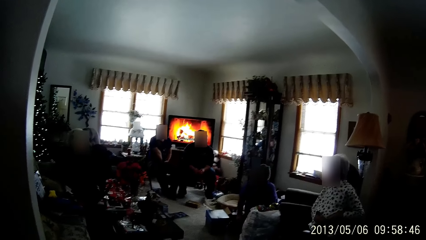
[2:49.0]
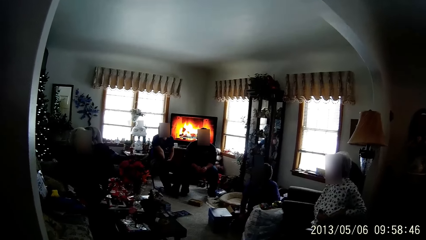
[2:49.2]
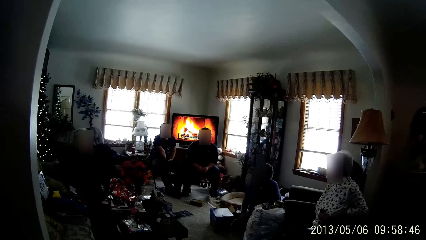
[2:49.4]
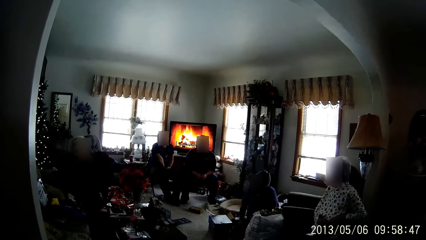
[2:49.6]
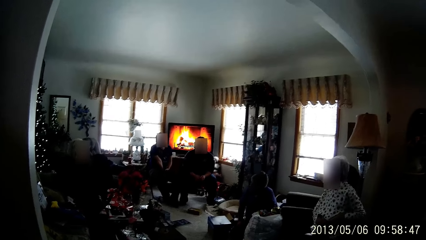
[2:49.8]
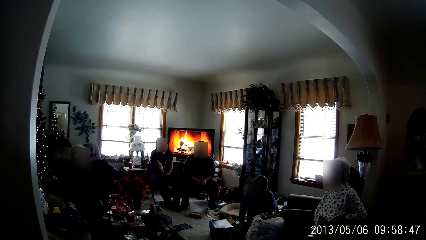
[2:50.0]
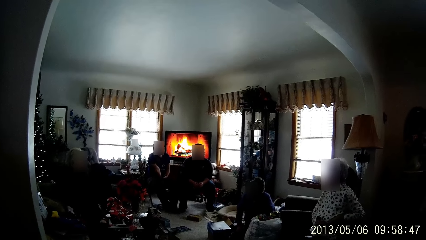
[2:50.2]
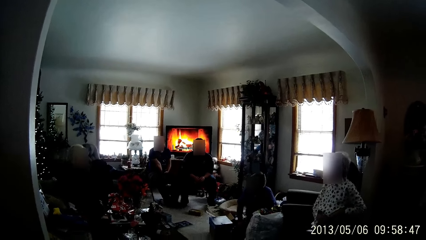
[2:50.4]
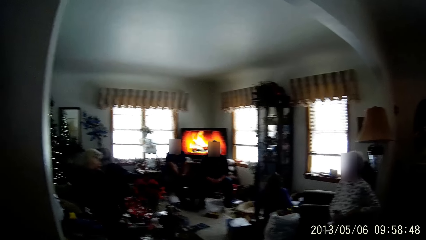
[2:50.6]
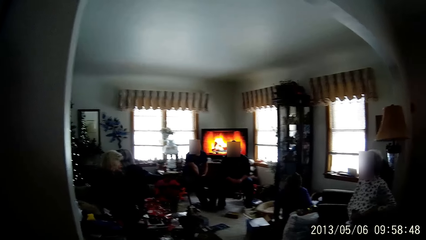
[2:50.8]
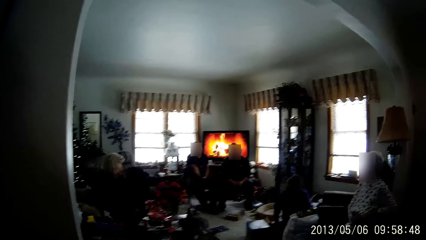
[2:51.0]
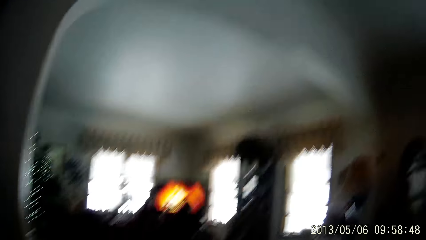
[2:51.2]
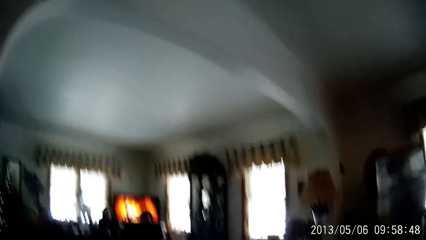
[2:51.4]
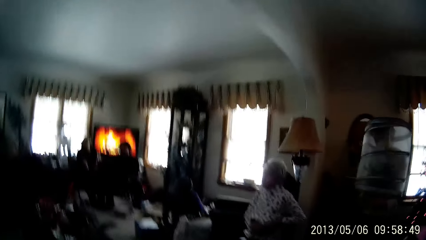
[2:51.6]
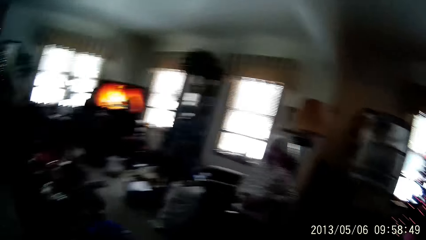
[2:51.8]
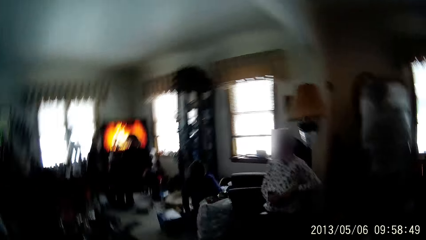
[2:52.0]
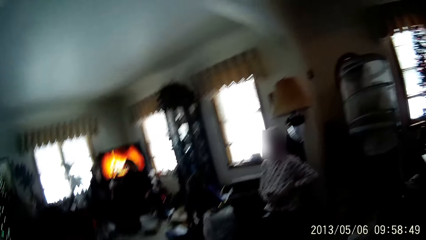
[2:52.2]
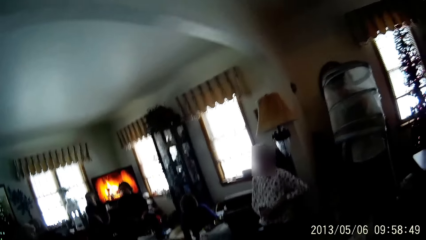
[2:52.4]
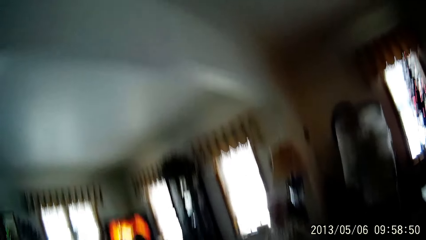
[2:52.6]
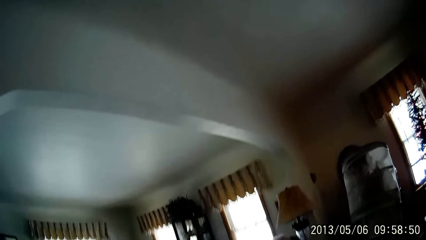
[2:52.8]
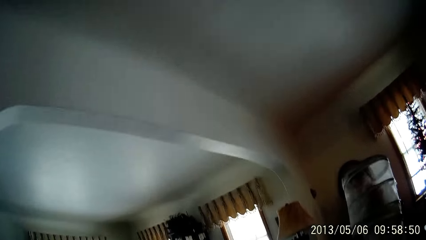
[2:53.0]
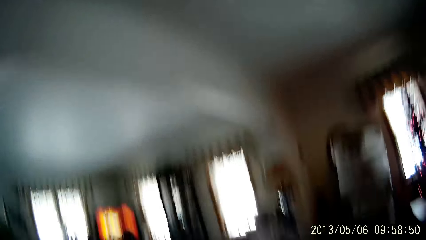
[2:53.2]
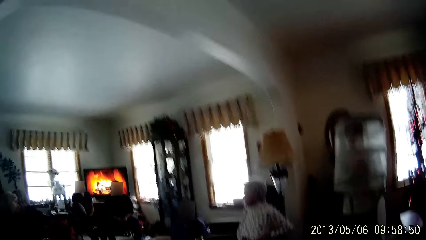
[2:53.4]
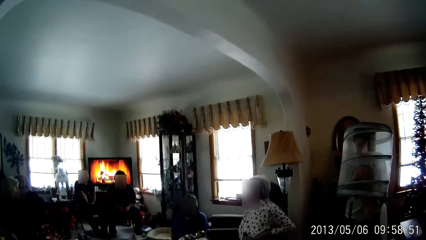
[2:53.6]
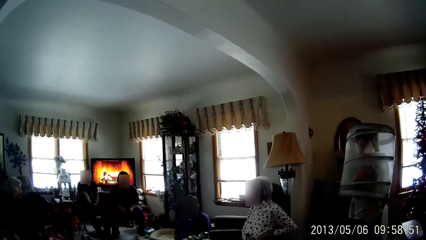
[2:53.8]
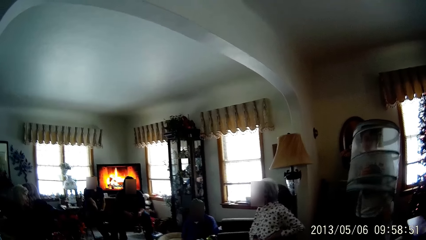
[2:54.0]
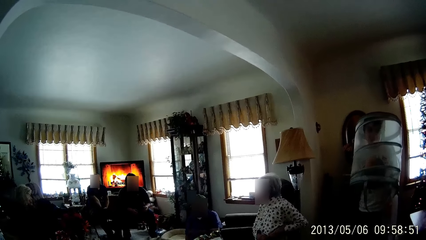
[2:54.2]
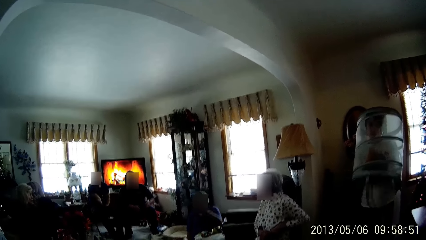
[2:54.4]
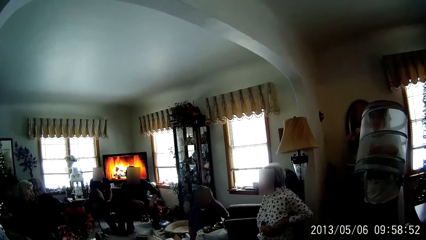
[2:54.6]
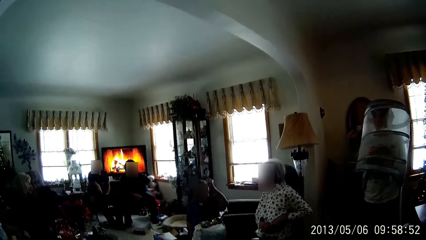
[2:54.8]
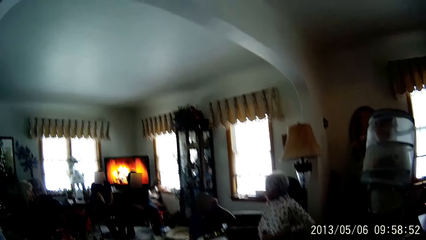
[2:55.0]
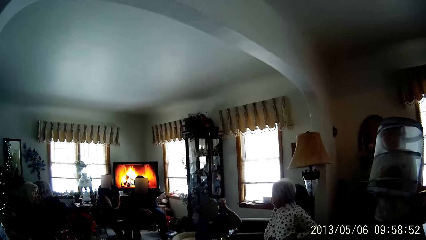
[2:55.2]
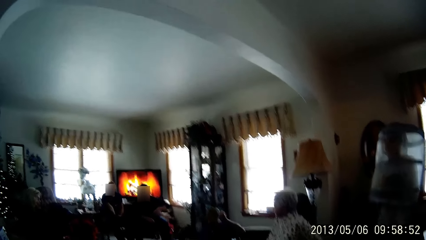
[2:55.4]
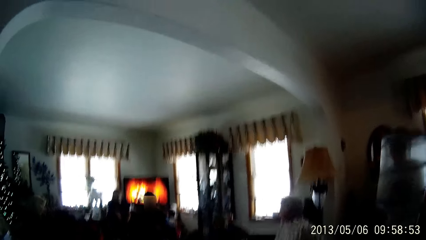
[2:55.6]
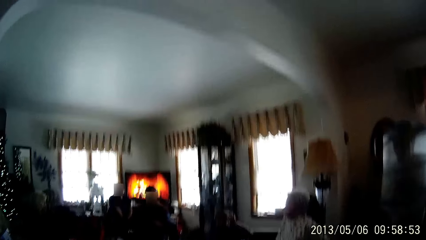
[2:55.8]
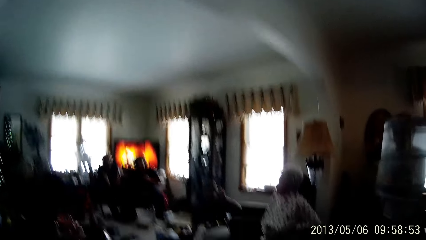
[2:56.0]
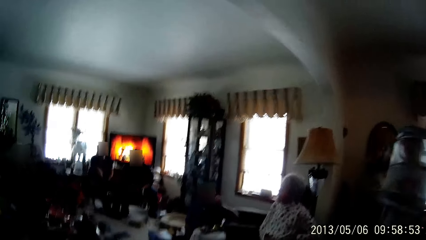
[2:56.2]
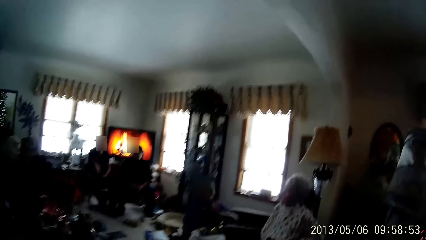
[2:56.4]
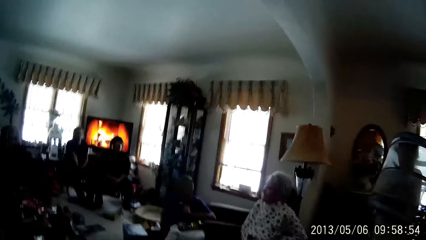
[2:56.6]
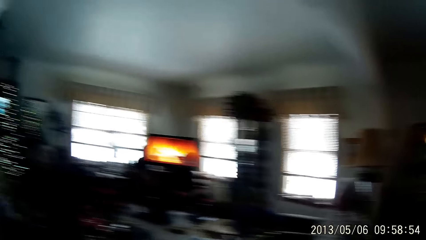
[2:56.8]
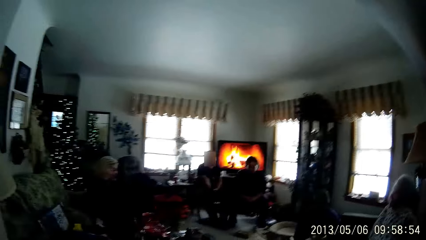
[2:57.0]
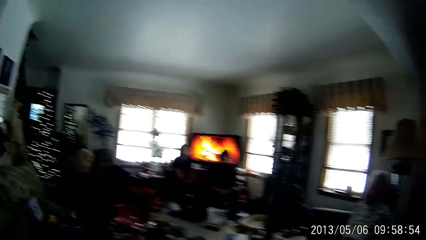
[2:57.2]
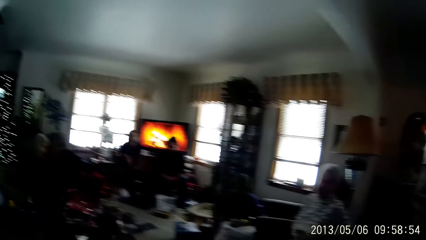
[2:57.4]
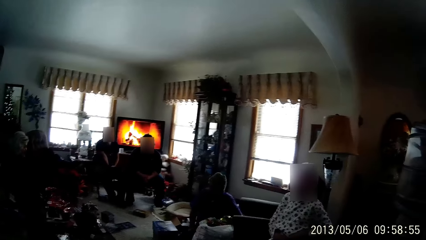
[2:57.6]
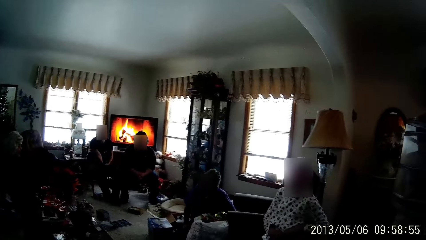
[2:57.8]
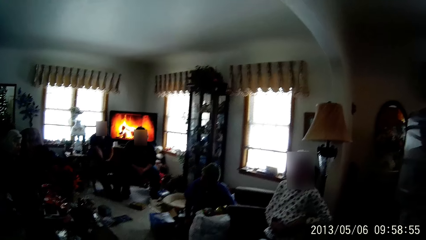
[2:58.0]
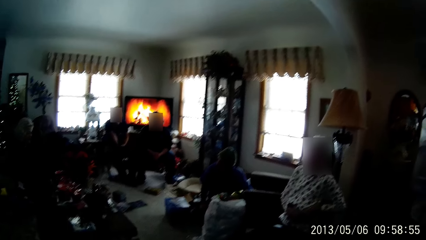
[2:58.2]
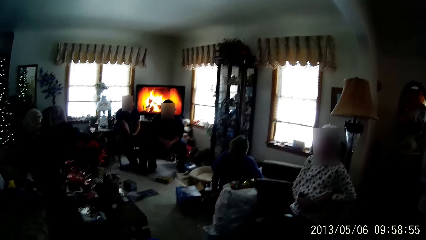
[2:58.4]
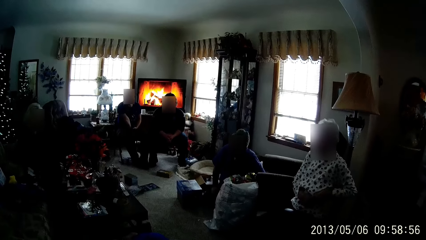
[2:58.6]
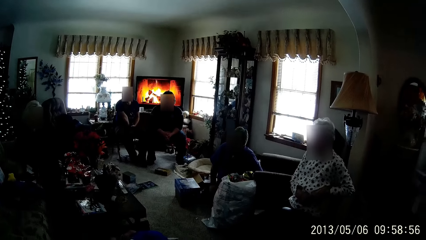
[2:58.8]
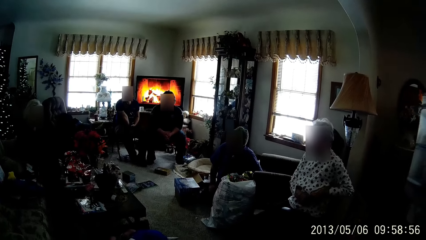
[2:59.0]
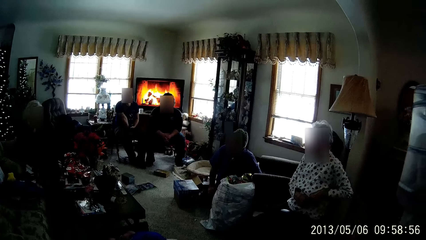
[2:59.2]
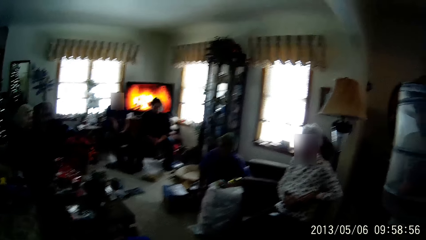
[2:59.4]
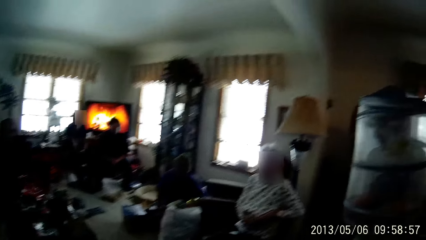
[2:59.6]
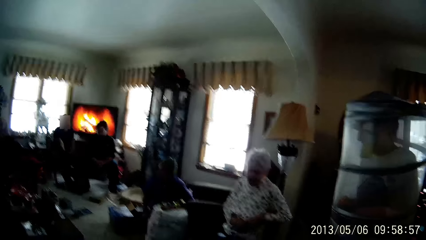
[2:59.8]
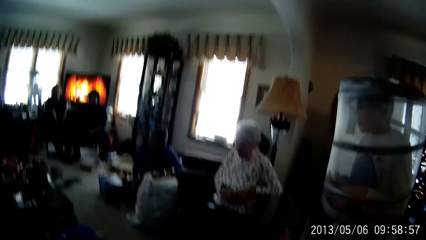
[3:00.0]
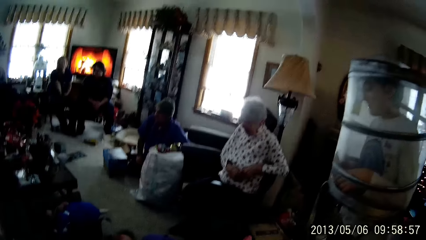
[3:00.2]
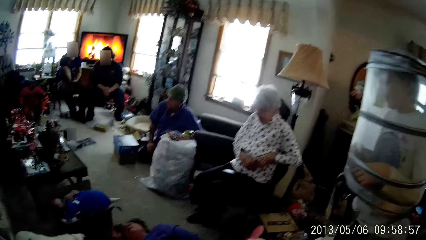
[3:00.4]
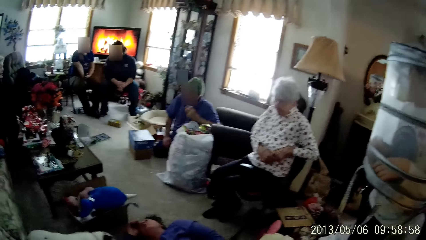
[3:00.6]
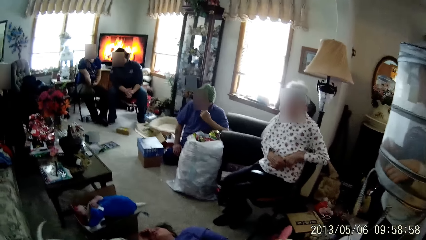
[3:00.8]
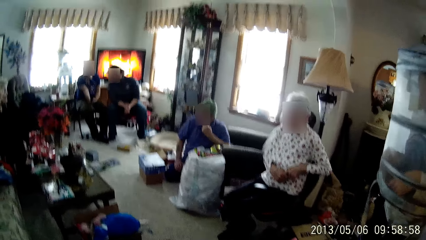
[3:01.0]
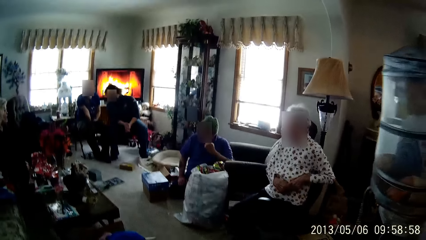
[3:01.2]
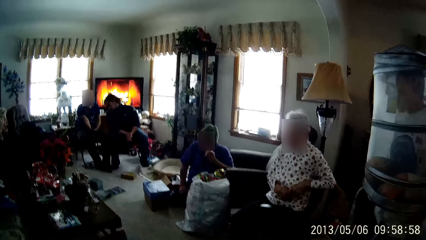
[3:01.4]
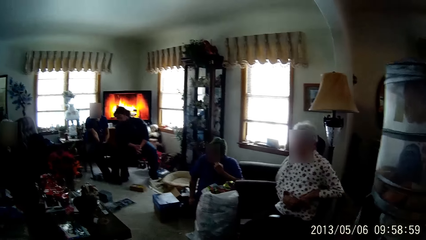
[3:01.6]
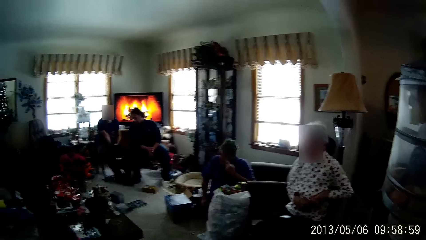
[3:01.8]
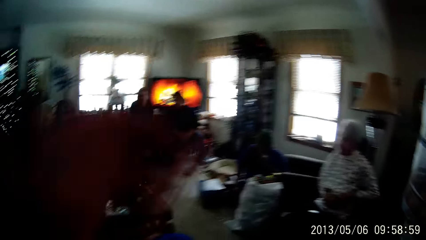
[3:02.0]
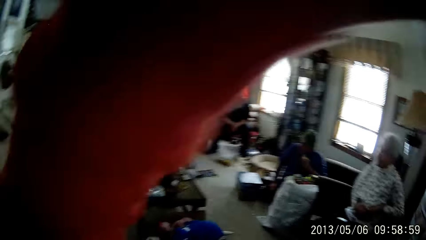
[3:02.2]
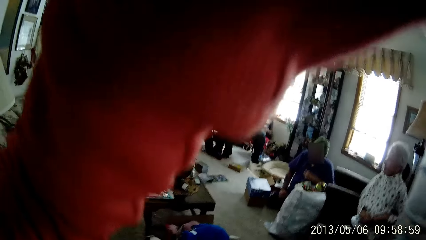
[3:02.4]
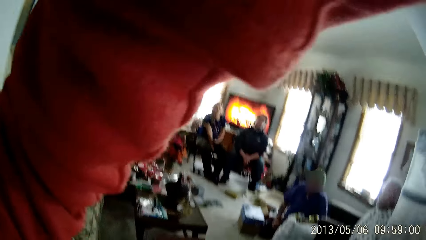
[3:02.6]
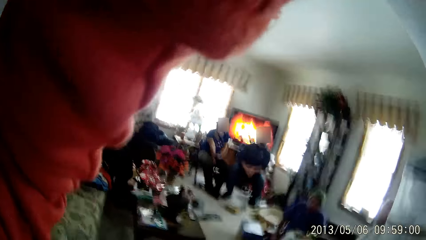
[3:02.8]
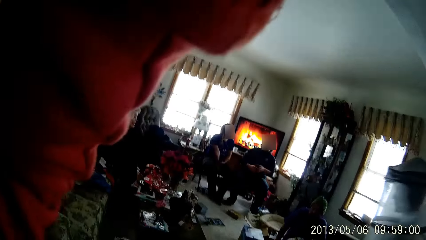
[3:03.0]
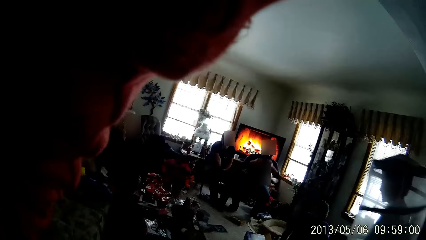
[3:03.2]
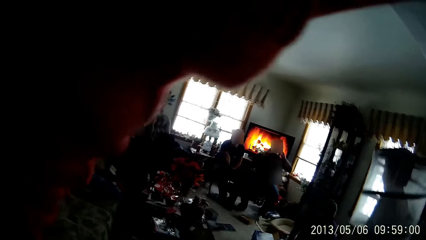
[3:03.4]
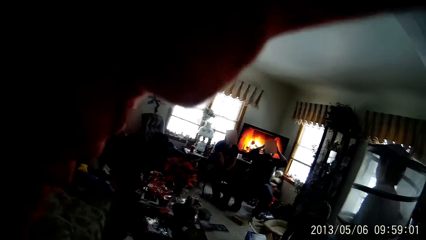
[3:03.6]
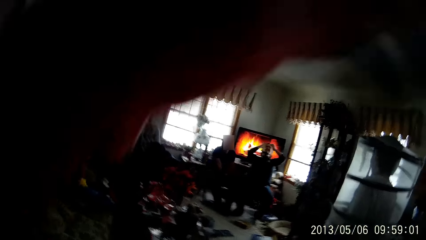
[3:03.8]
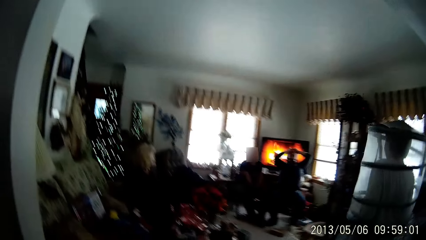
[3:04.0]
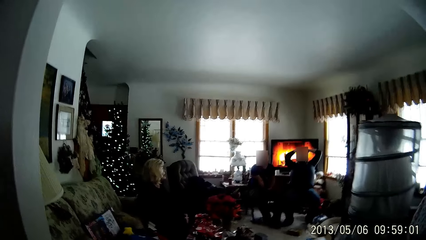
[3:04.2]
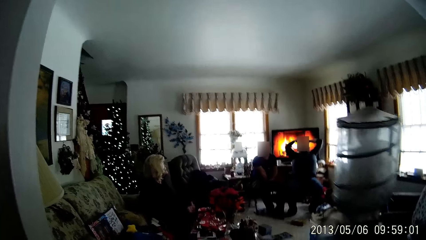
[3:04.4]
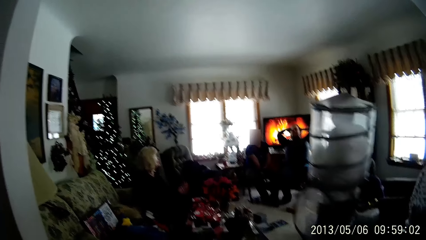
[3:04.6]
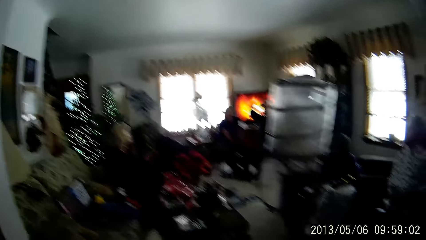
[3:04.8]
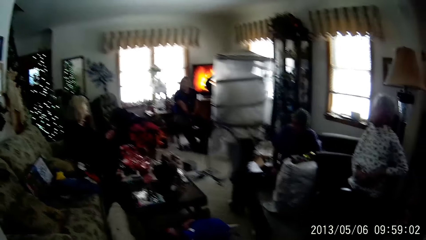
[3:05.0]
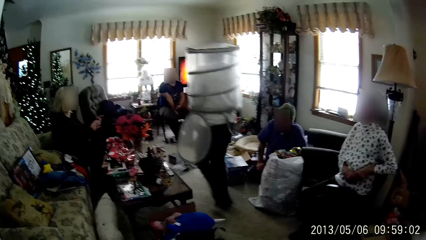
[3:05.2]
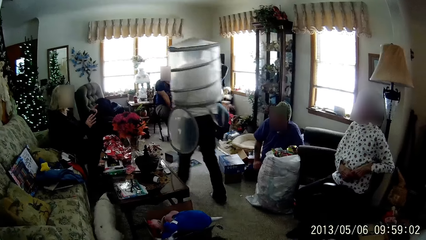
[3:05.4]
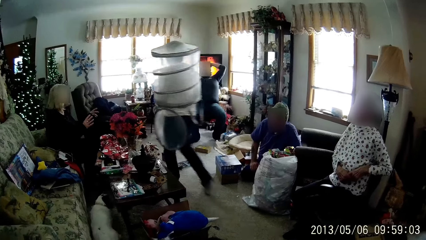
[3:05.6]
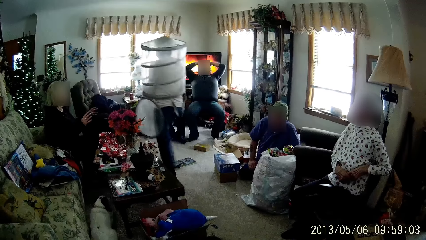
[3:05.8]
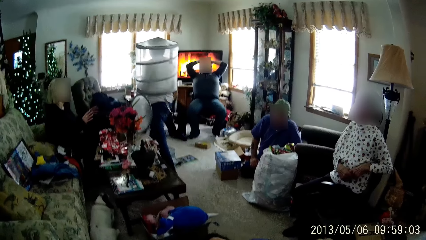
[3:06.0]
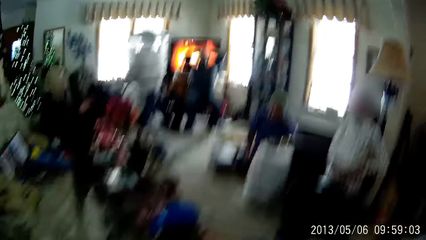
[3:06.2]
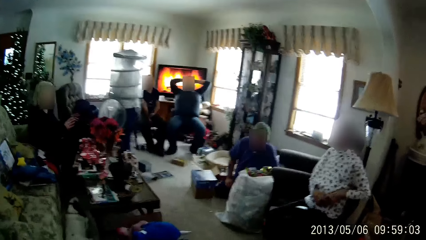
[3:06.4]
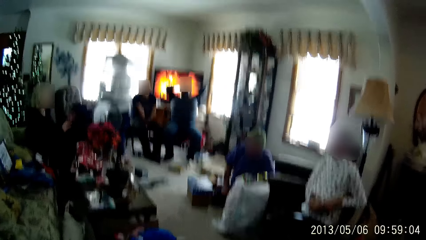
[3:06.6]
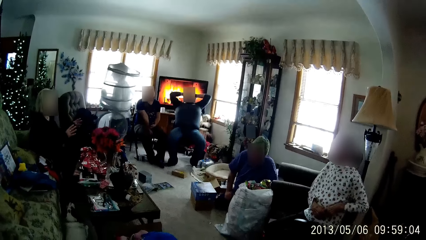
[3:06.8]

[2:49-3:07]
A woman walks towards the living room. A man touches his face with his left hand. The camera wearer itches his head with his left hand. He touches the camera. Another man places both hands behind his head.
